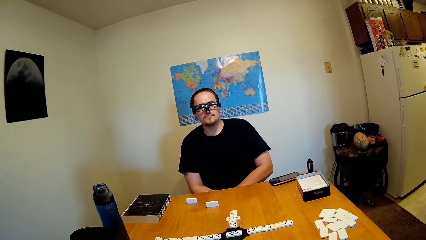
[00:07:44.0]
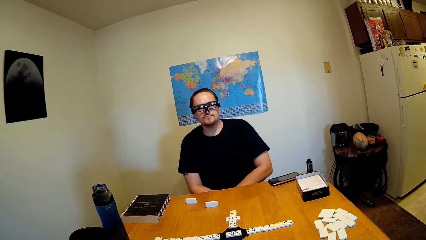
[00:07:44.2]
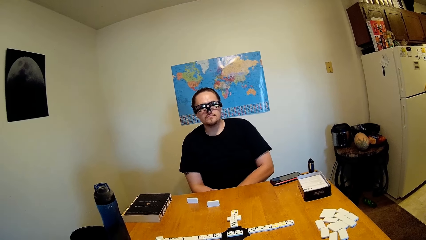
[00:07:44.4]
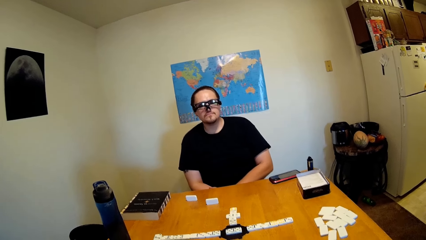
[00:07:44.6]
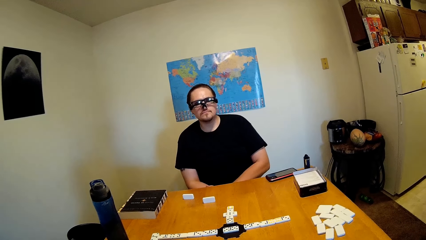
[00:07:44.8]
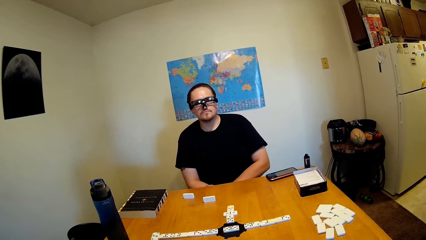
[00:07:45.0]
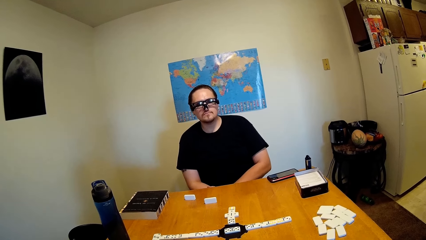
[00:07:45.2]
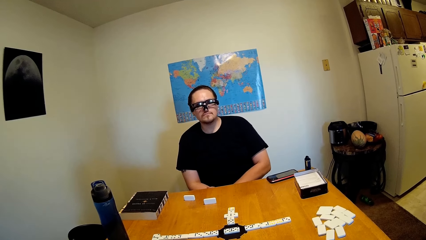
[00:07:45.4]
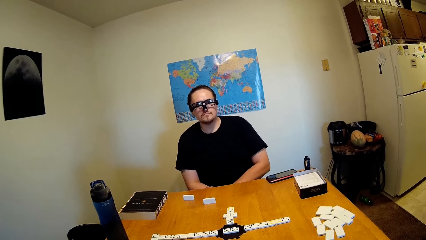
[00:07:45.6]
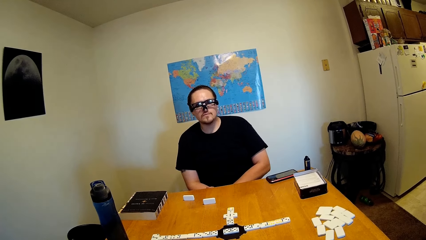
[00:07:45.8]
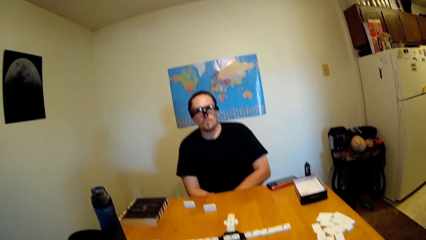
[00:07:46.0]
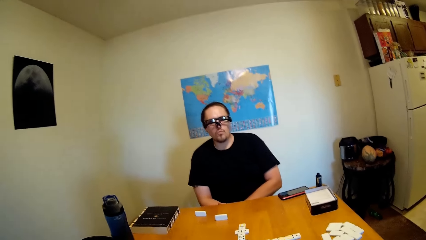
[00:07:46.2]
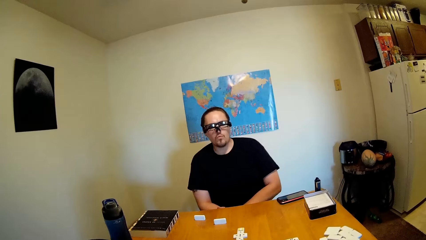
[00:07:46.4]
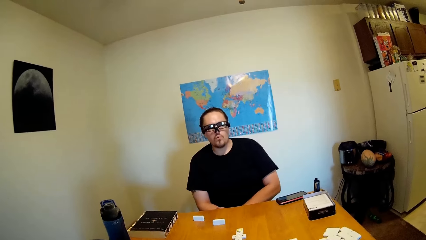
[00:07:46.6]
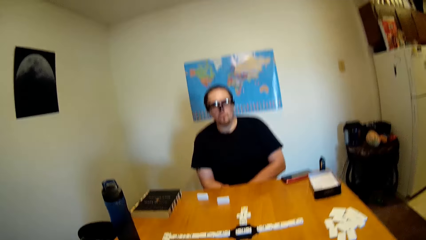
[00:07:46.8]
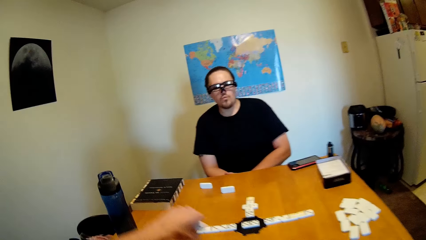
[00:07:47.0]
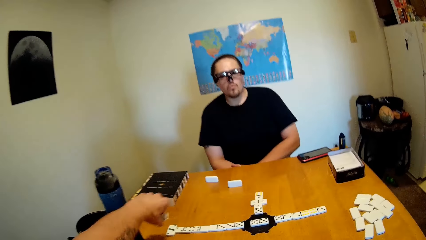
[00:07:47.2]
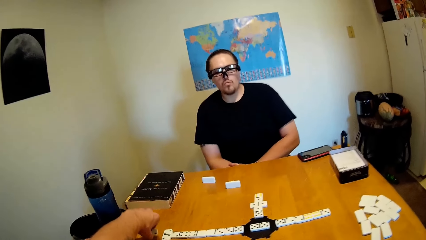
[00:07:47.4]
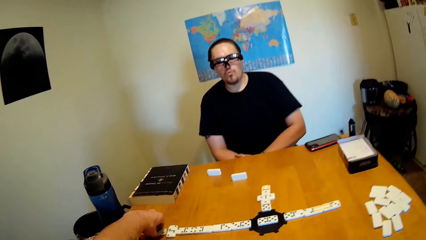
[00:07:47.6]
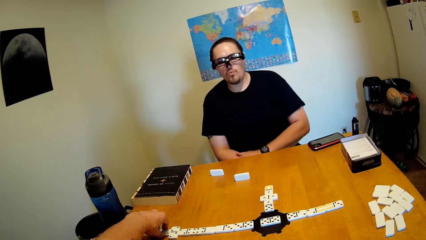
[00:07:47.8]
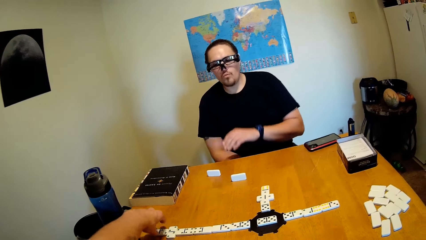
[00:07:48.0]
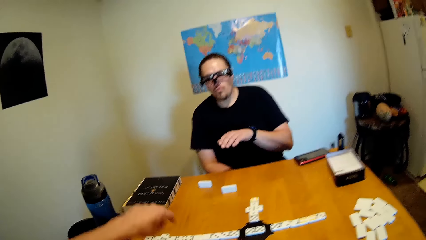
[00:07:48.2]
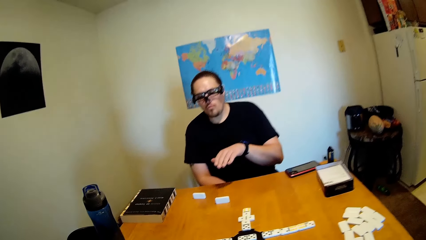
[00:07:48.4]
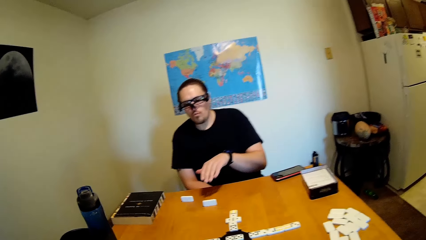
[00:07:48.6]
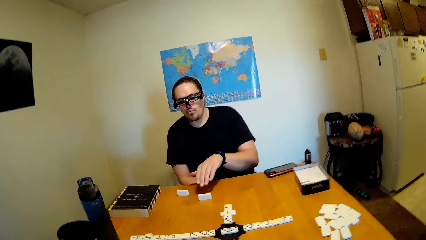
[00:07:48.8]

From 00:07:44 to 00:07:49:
A person picks cards.
